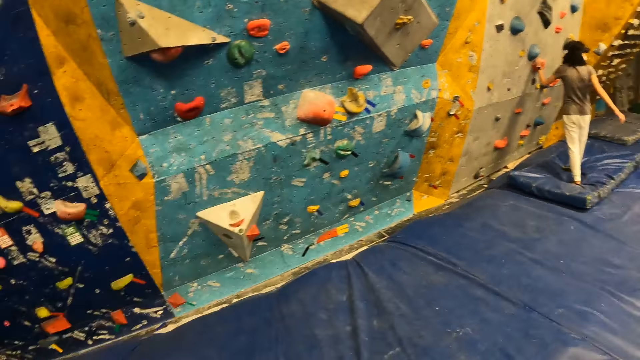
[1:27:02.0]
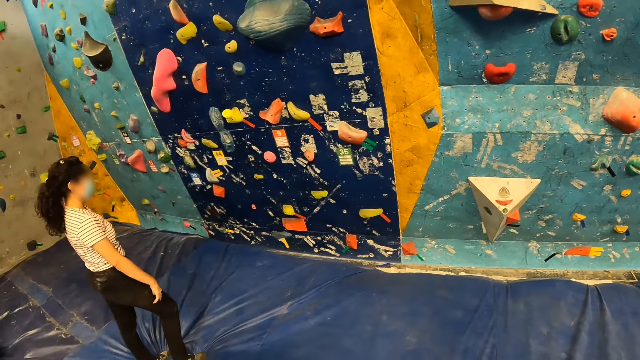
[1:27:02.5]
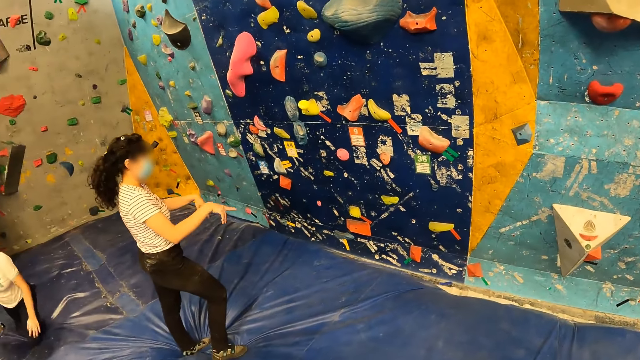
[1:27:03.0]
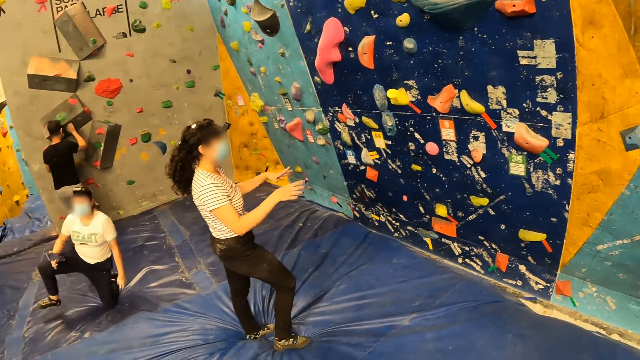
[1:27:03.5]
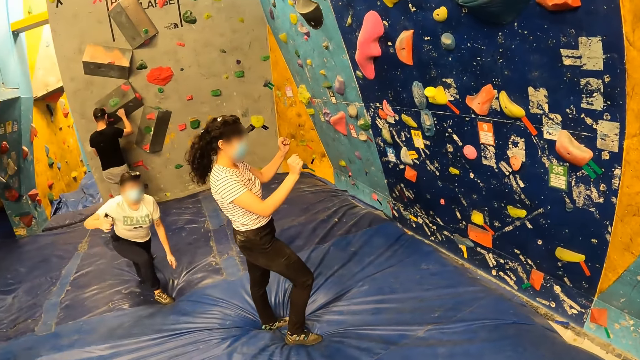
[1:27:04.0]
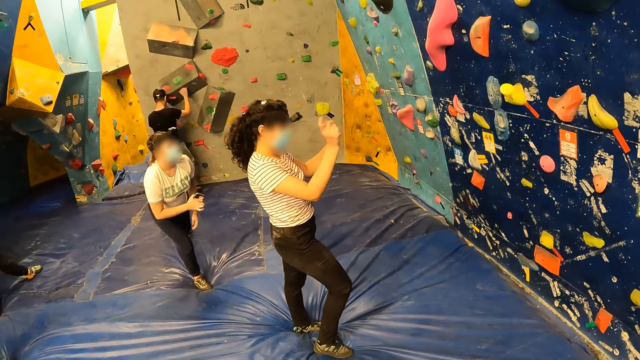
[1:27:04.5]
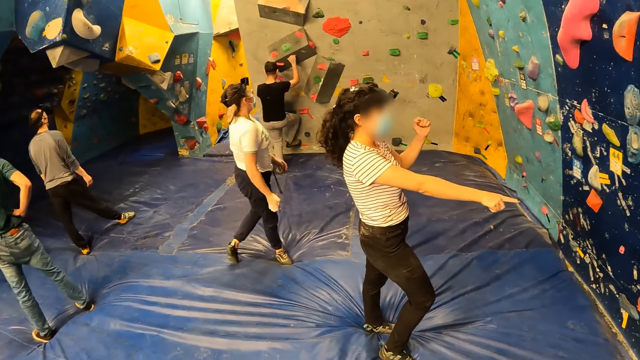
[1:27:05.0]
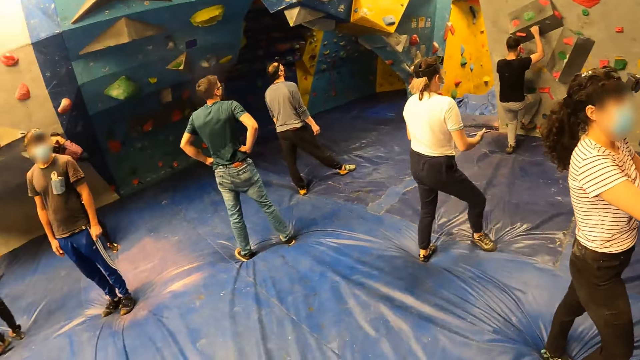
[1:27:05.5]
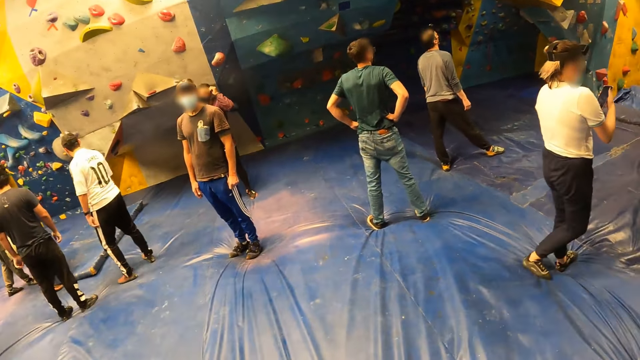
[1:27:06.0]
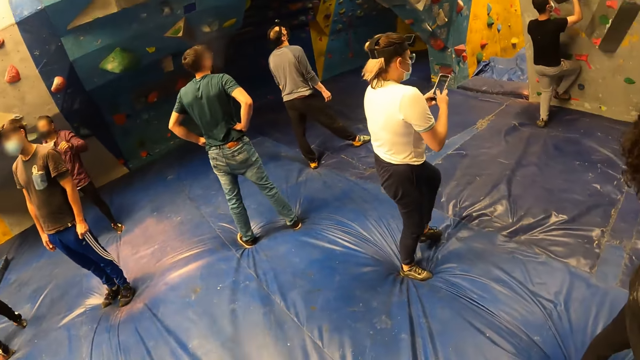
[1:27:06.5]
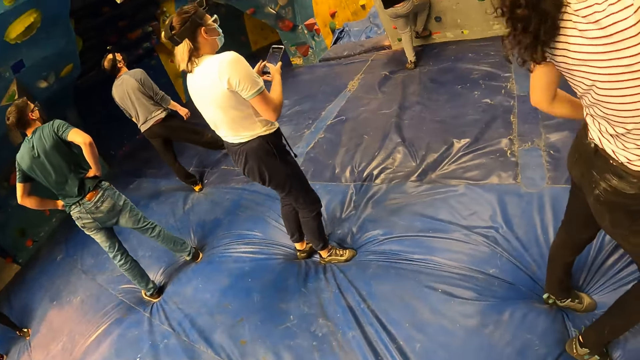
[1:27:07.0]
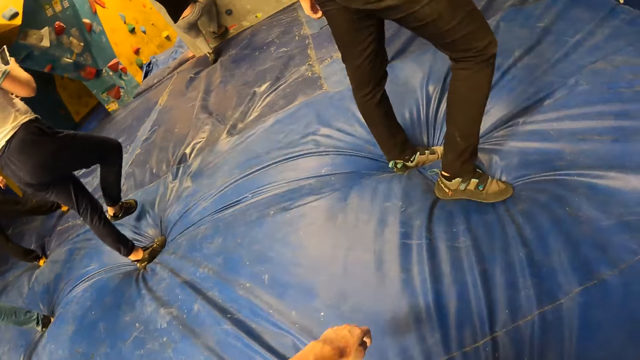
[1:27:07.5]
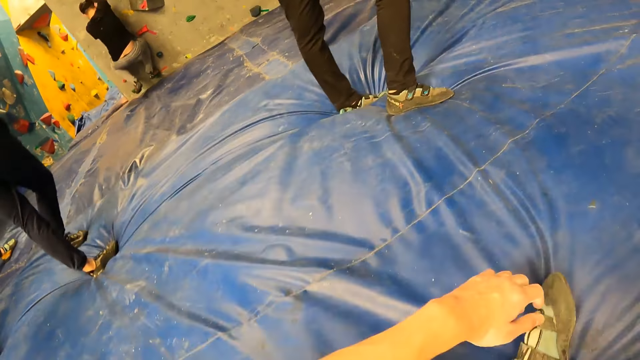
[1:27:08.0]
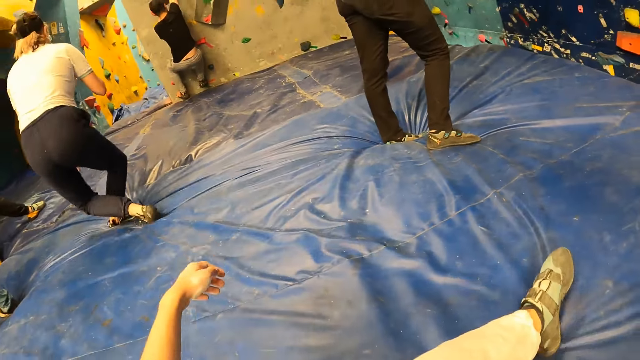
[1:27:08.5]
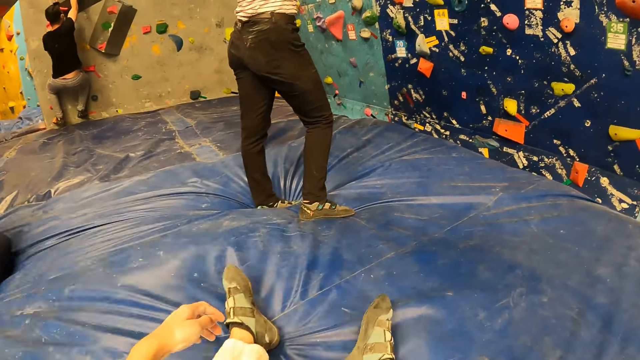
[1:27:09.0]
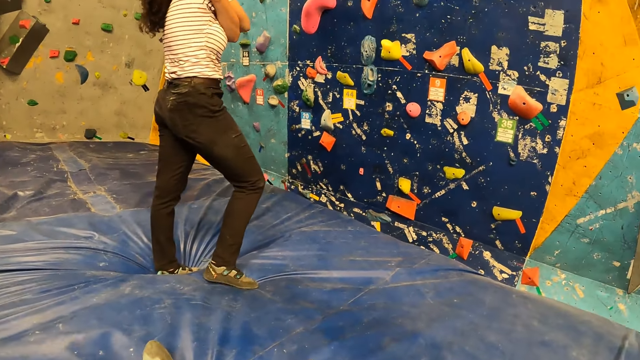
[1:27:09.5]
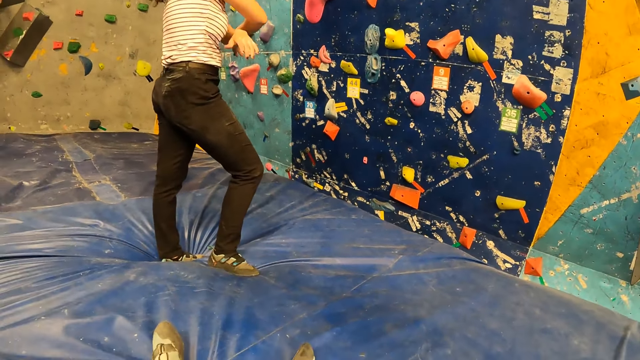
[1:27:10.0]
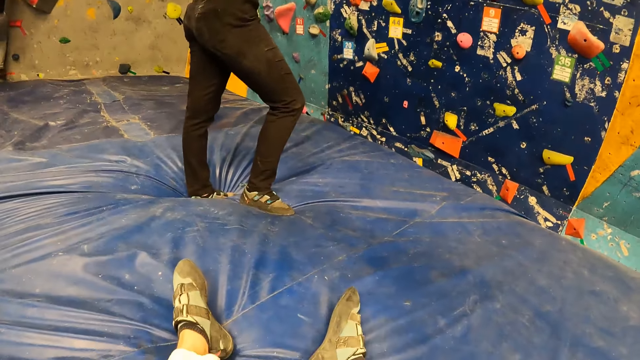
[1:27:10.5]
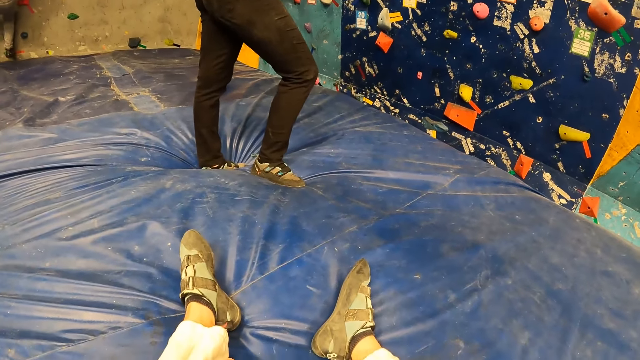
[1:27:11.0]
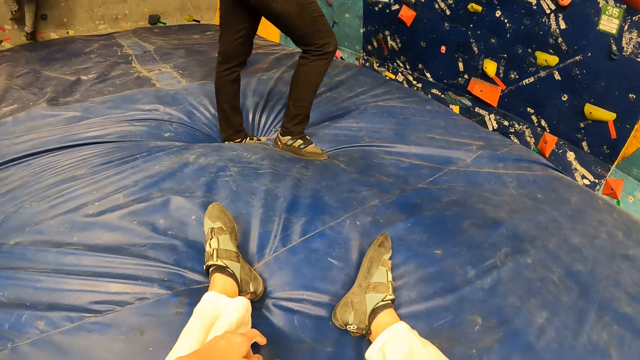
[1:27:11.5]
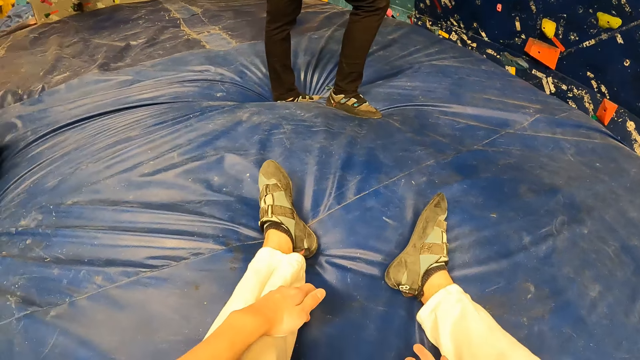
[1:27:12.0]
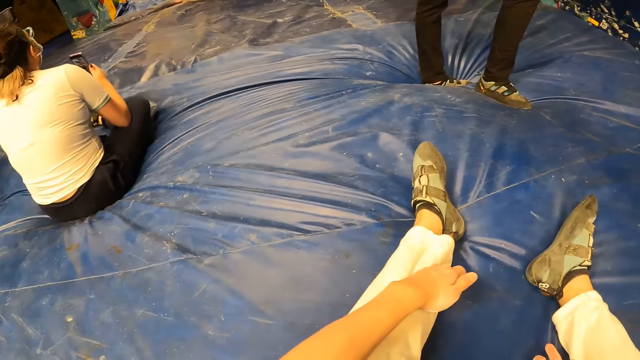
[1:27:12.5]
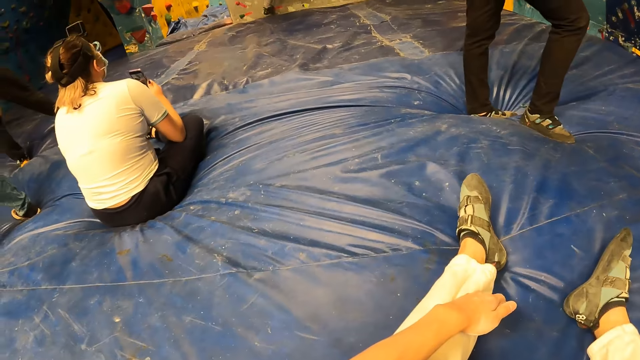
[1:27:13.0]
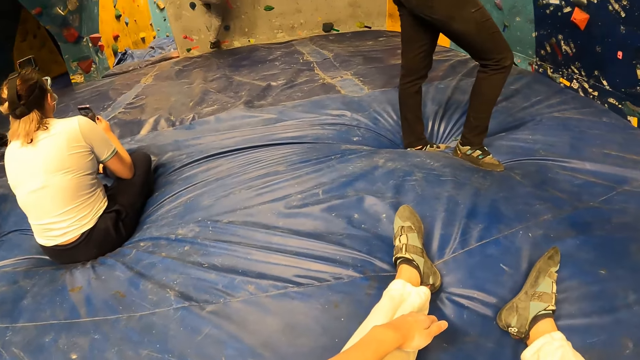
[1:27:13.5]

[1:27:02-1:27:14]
The camera wearer converses with a woman. They look around the playground. They sit down. They converse with the woman.

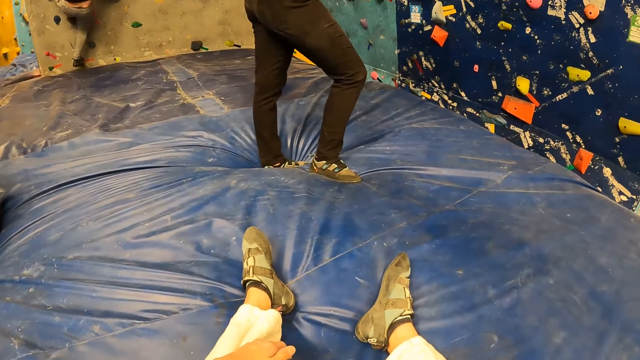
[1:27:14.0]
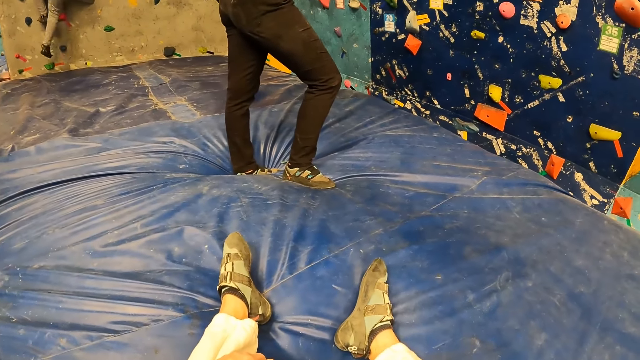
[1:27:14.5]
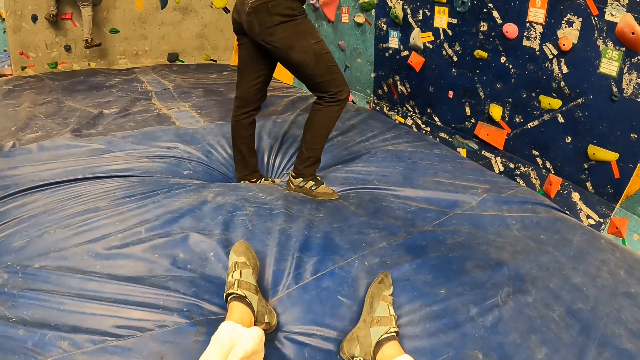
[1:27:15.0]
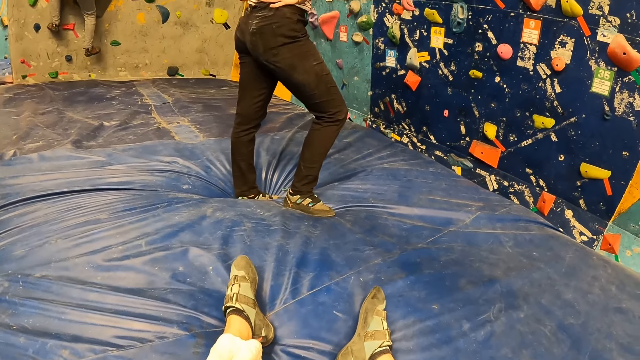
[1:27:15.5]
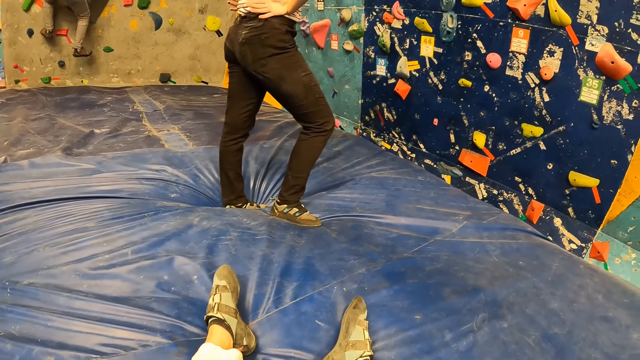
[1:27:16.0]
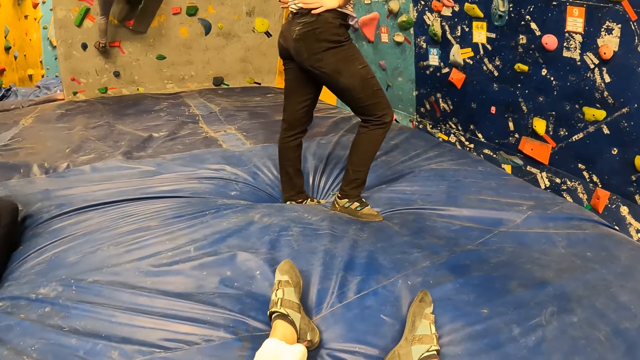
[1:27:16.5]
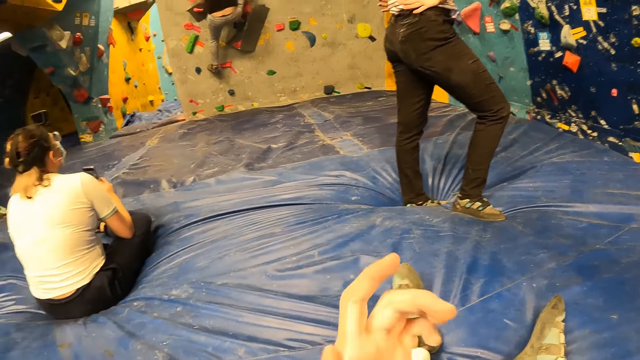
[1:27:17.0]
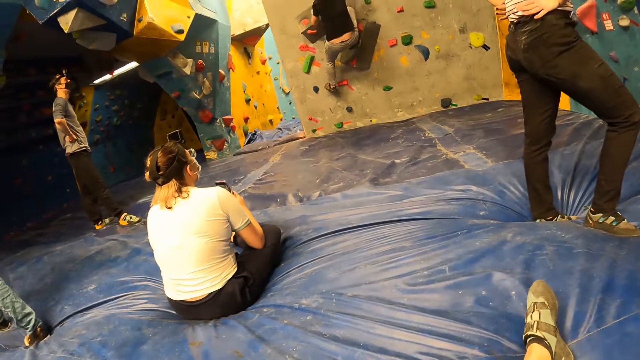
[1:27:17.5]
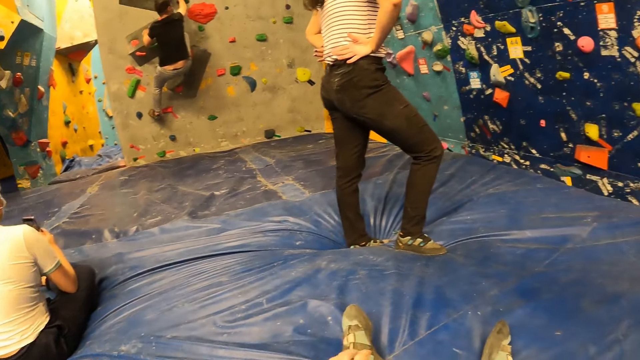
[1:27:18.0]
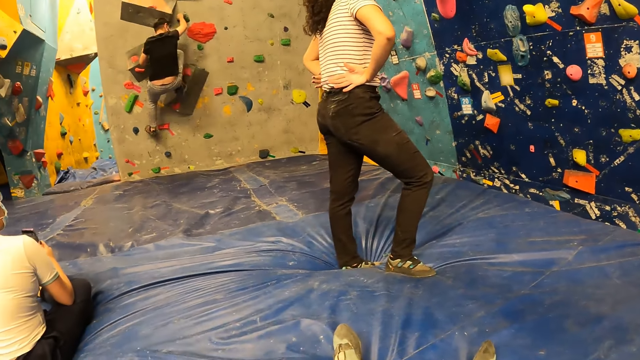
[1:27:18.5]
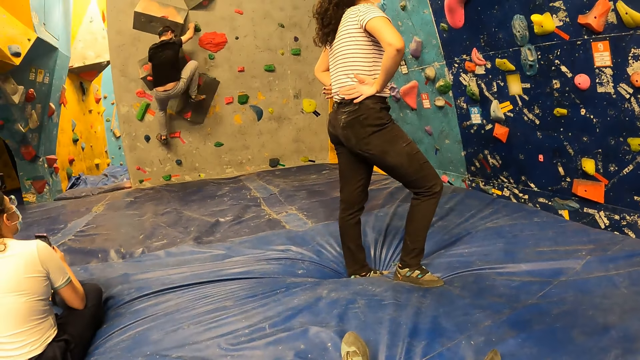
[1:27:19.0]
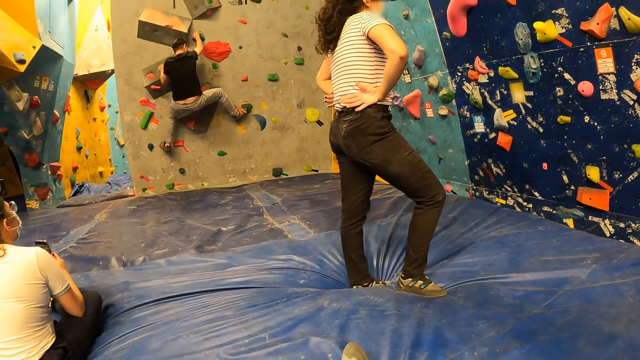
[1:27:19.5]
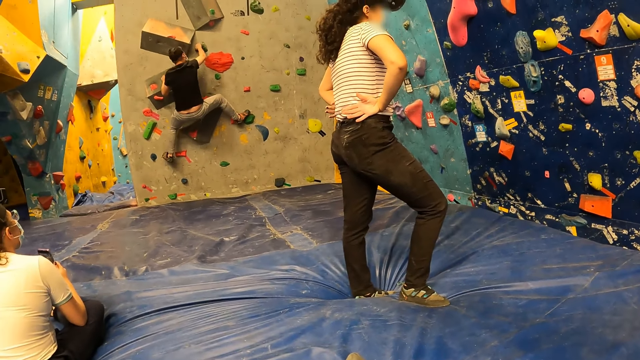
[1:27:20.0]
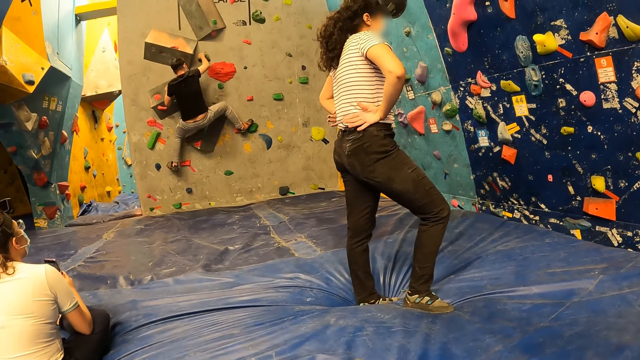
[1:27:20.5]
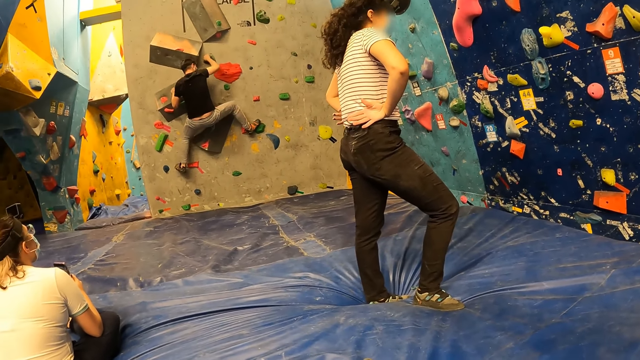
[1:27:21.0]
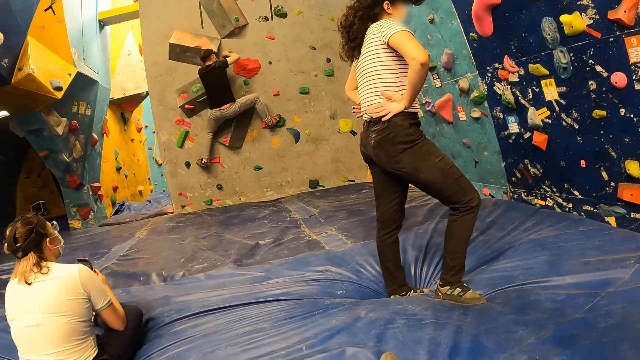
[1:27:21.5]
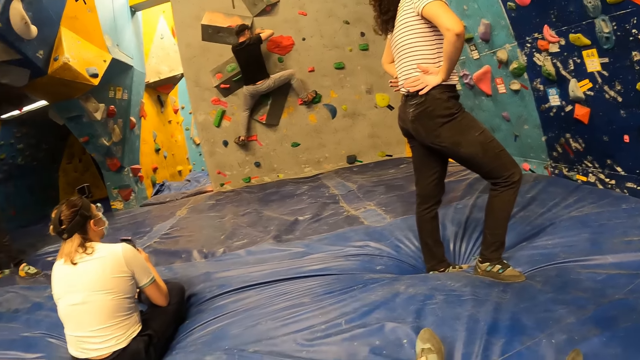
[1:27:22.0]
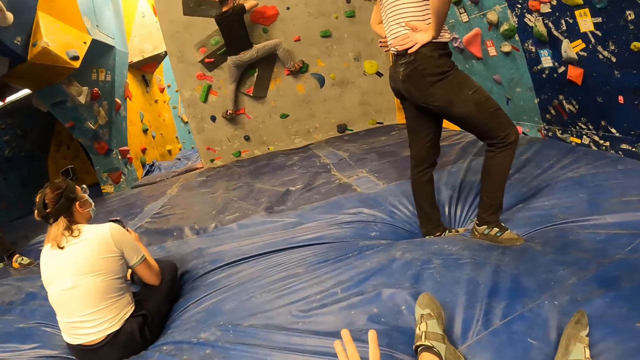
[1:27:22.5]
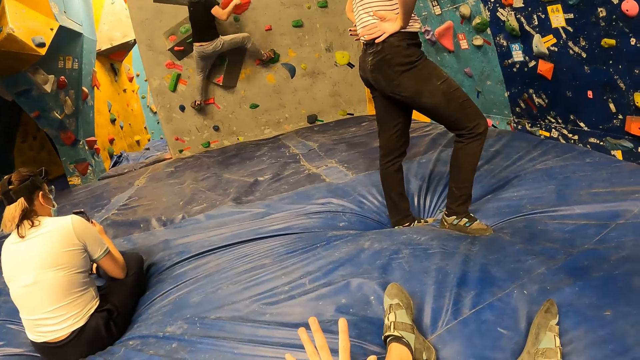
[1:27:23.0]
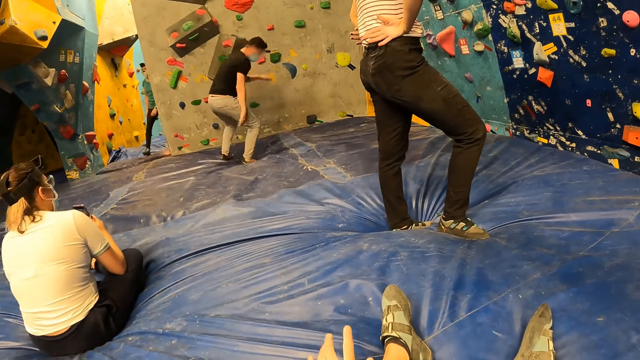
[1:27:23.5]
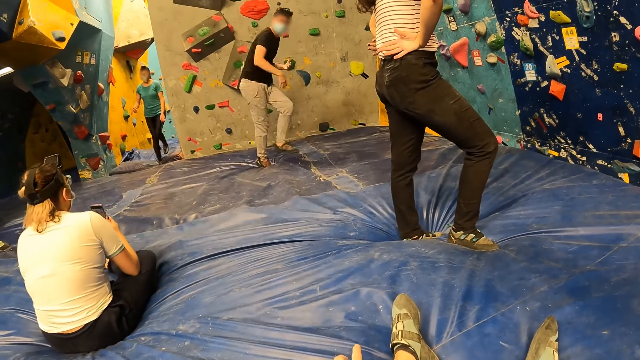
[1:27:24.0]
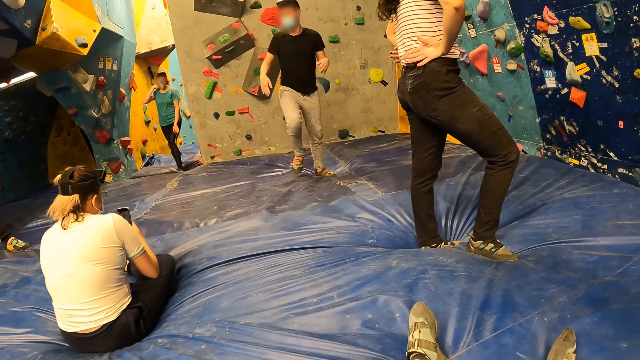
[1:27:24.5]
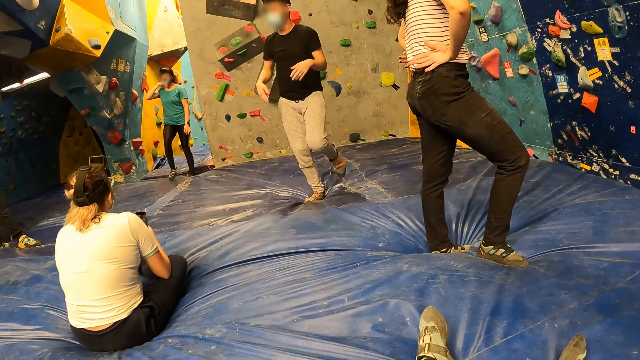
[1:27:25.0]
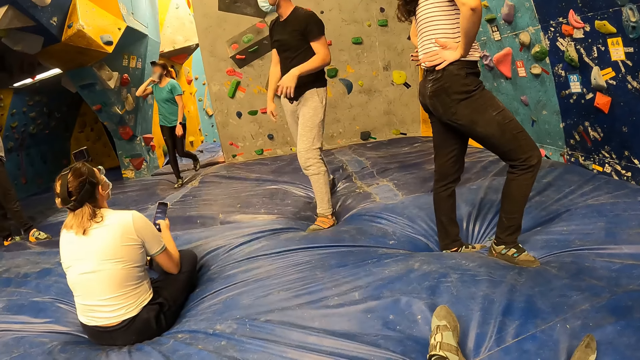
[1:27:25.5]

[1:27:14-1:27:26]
A woman looks around the rock wall. The camera wearer looks around the rock wall.
